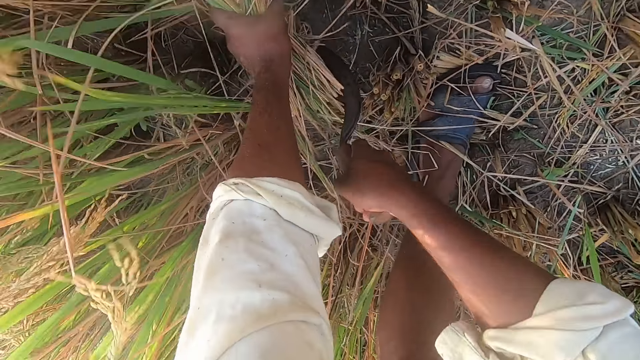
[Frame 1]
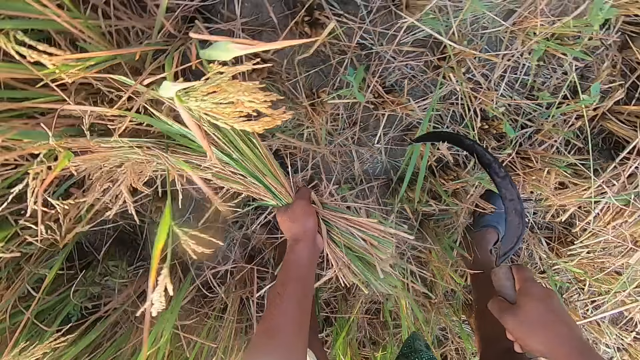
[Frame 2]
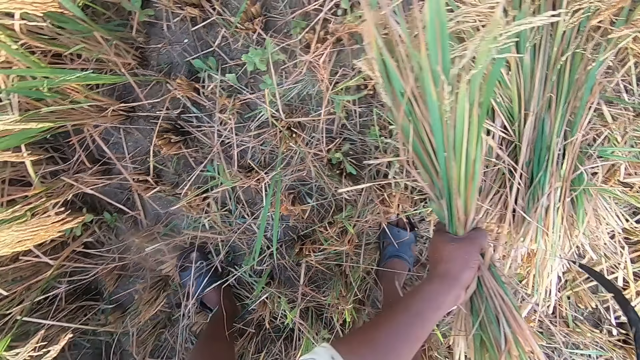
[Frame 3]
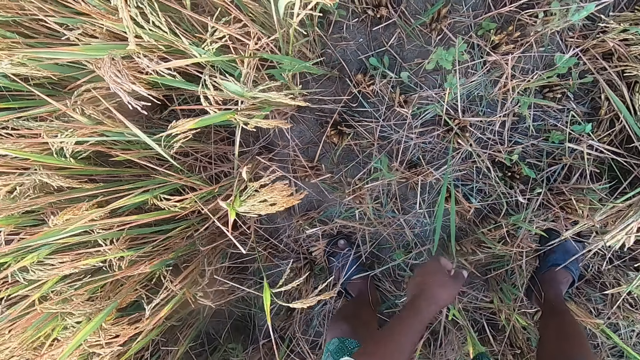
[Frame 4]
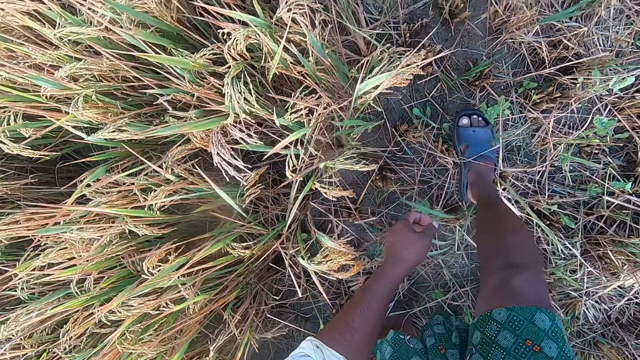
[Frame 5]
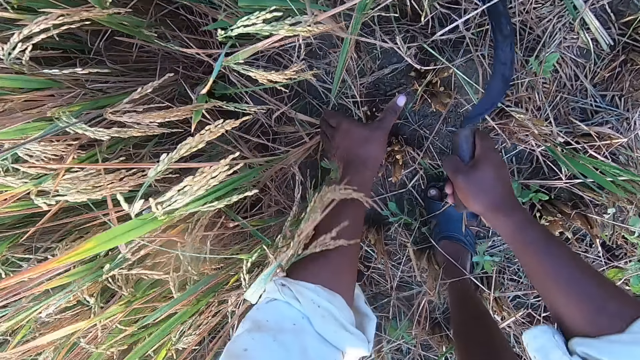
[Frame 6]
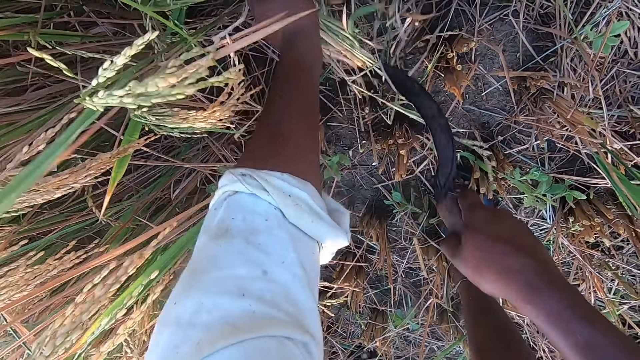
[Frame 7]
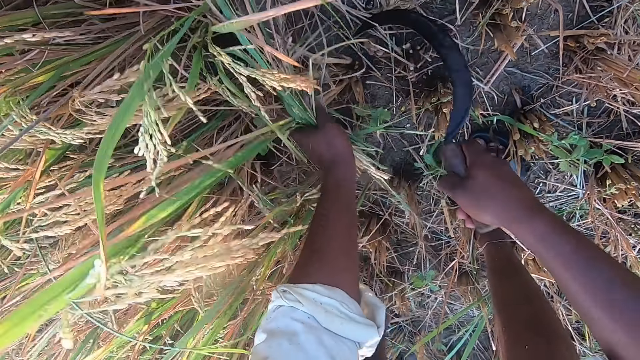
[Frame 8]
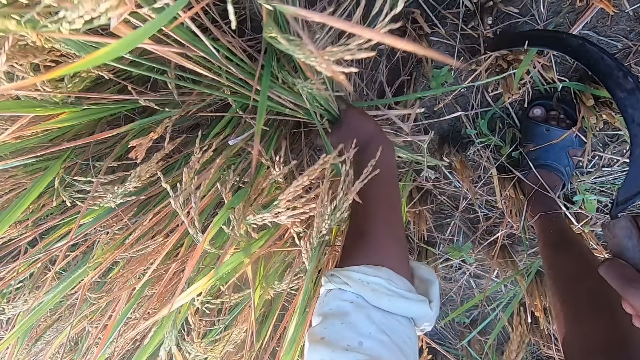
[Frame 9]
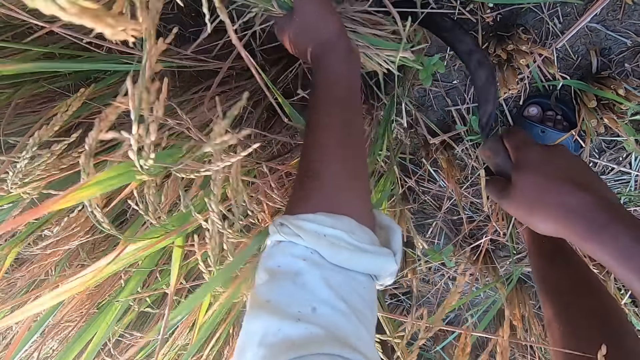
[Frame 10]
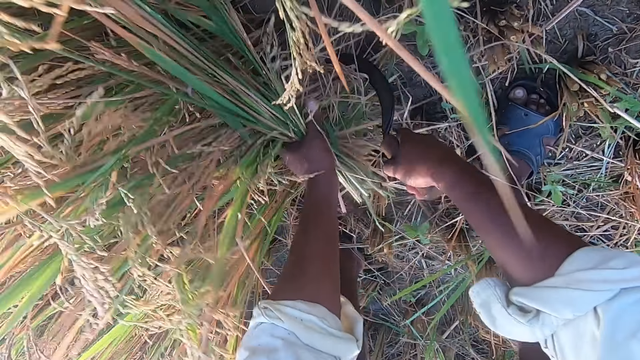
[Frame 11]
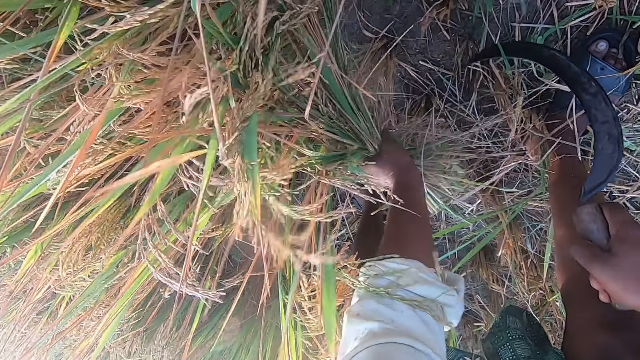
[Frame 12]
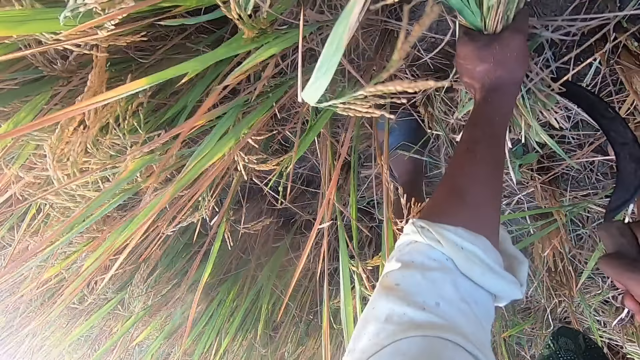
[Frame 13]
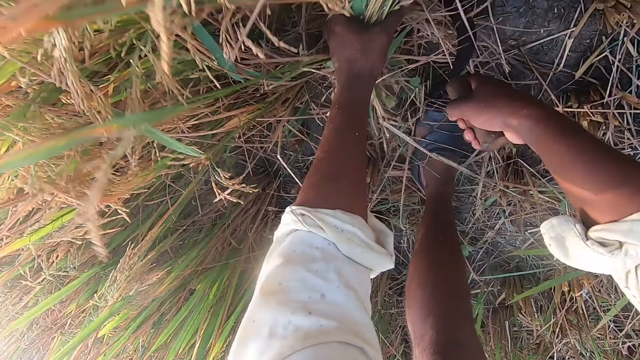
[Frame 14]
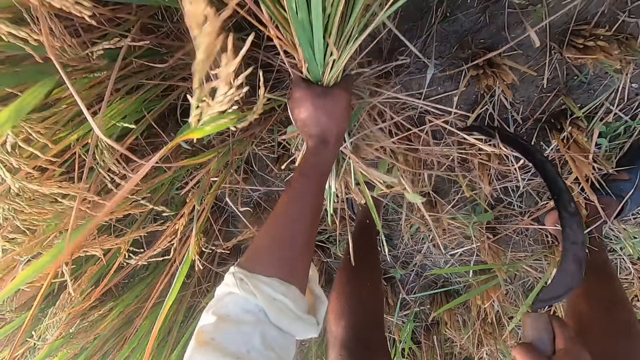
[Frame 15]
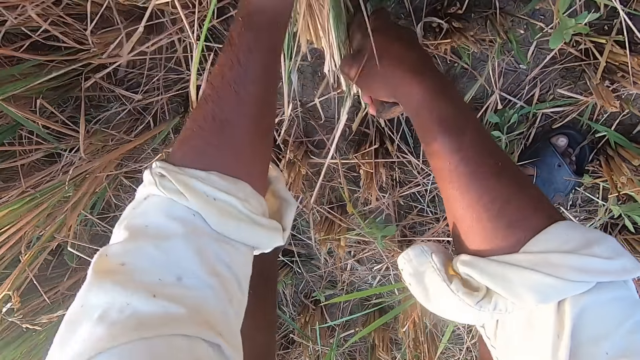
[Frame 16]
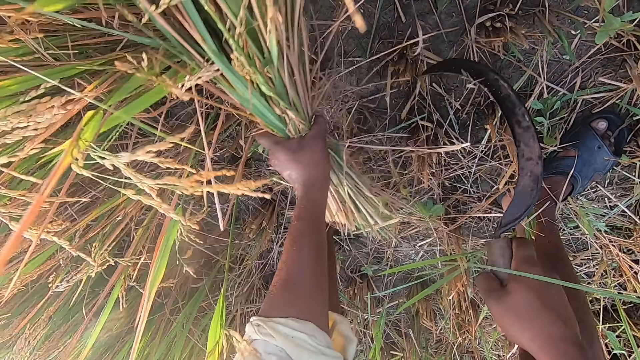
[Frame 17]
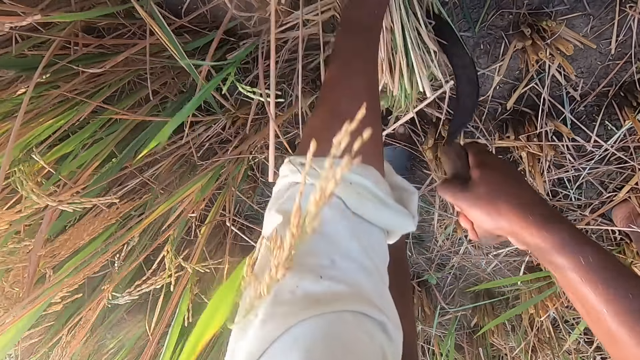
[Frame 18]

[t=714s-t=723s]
The camera wearer drops the wheat plants on the ground. They walk around the farm. They bend towards the wheat plants and cut the wheat plants from the ground using the sickle.

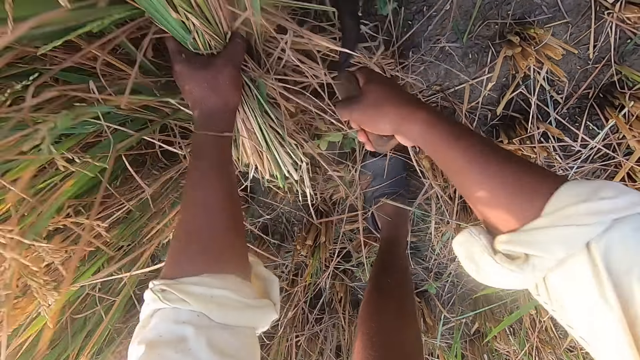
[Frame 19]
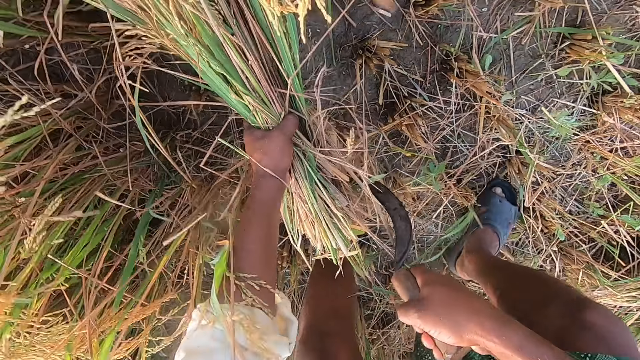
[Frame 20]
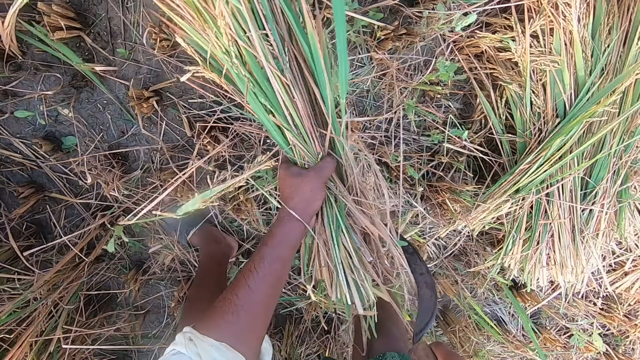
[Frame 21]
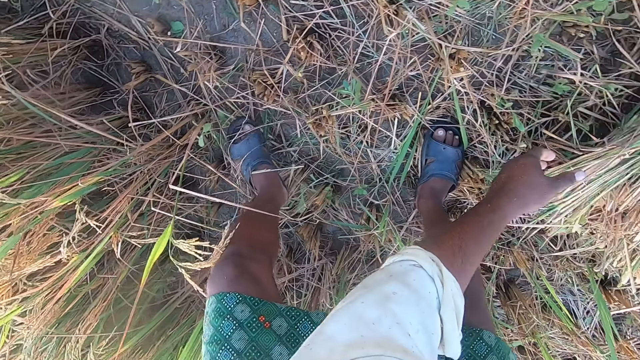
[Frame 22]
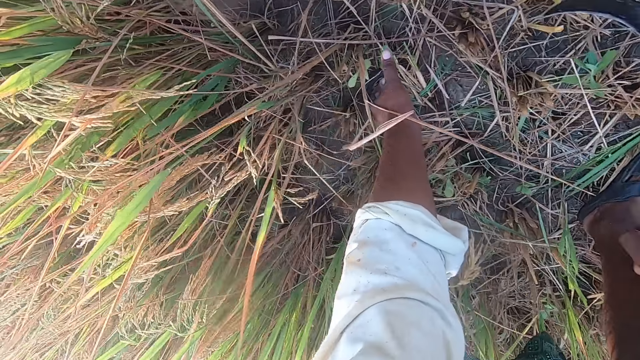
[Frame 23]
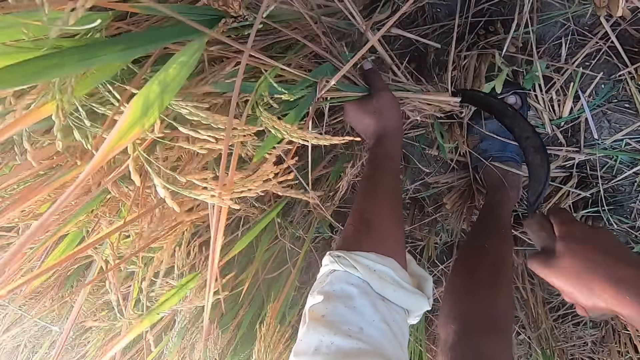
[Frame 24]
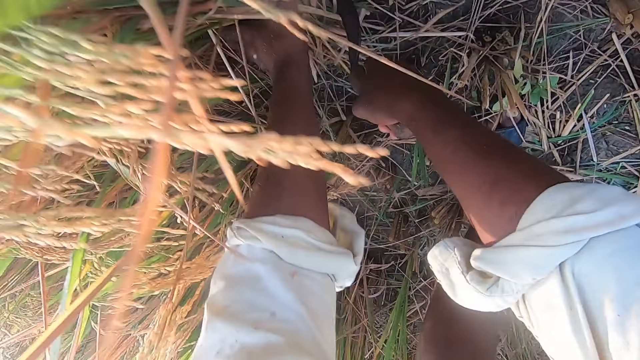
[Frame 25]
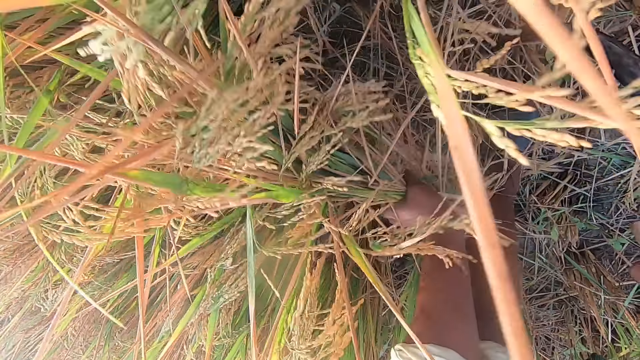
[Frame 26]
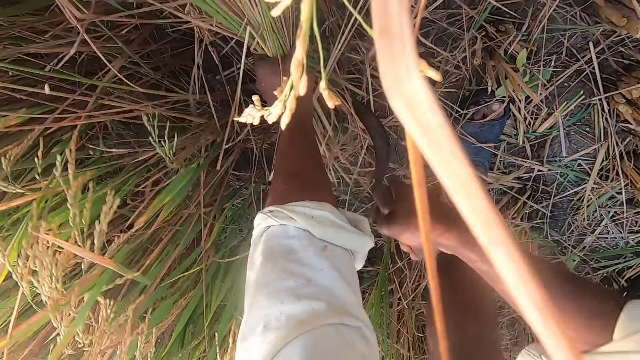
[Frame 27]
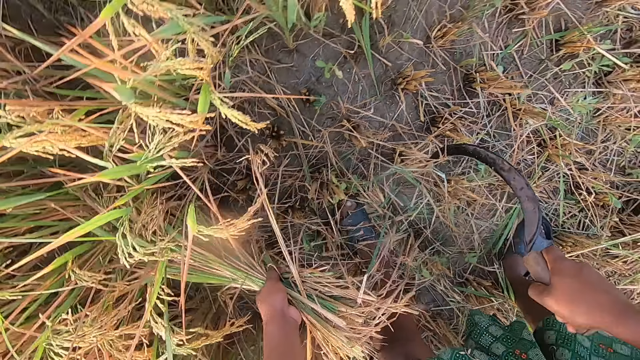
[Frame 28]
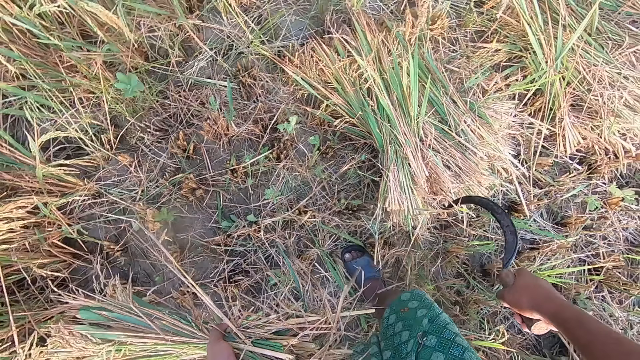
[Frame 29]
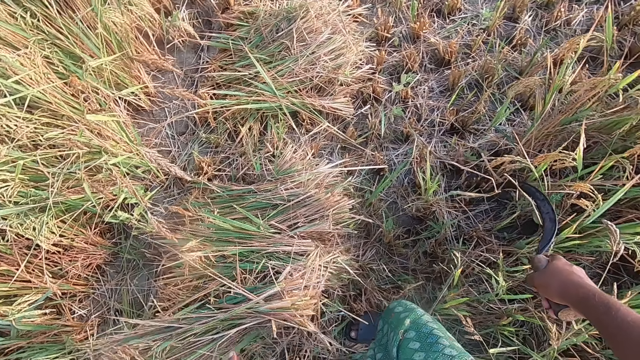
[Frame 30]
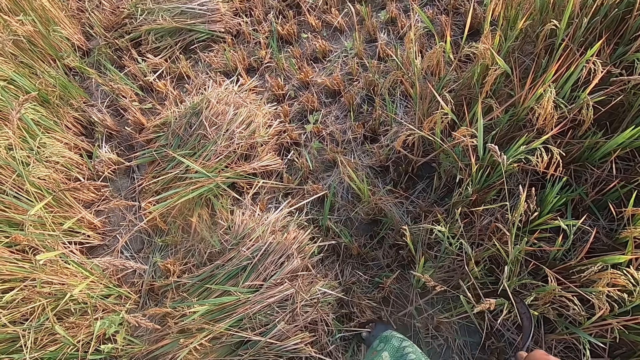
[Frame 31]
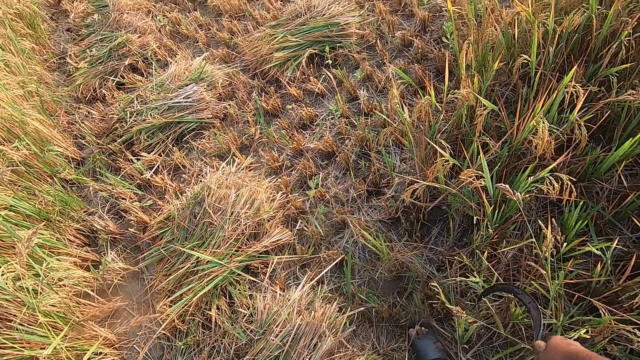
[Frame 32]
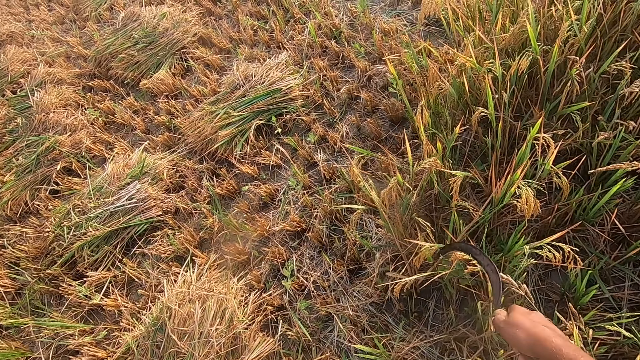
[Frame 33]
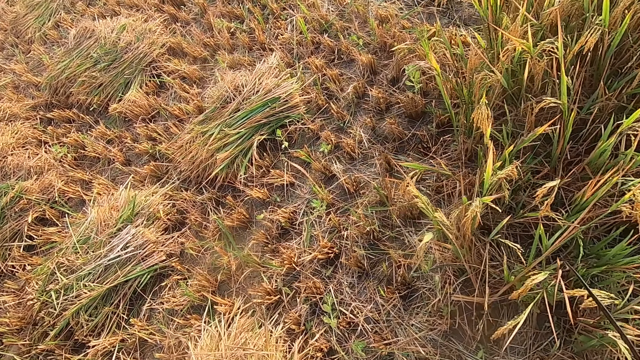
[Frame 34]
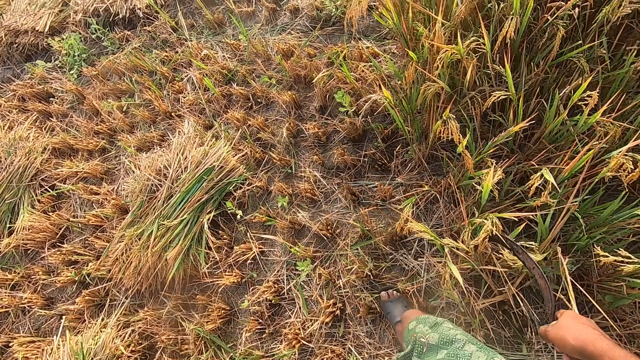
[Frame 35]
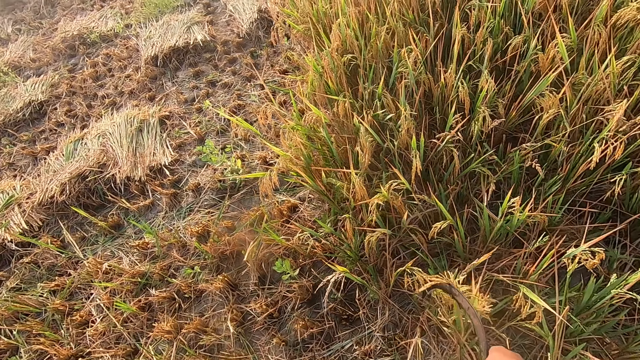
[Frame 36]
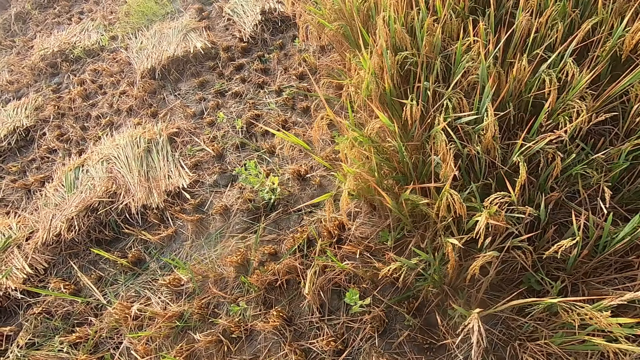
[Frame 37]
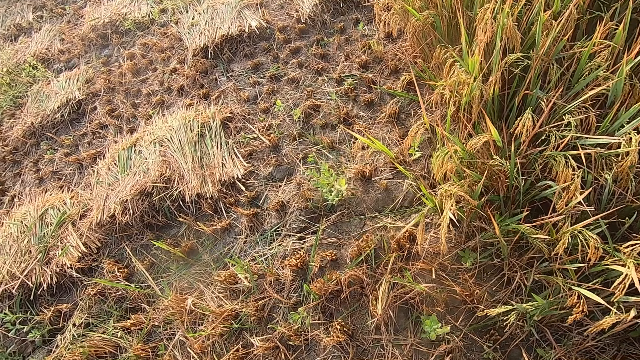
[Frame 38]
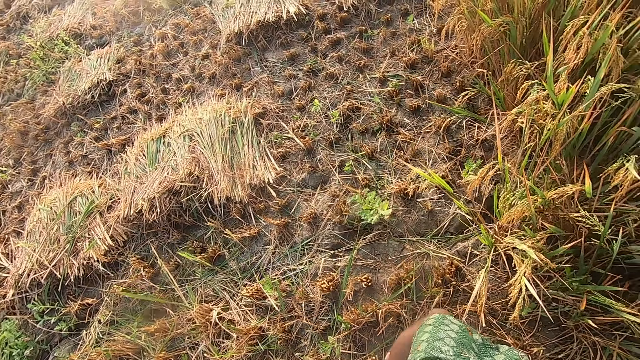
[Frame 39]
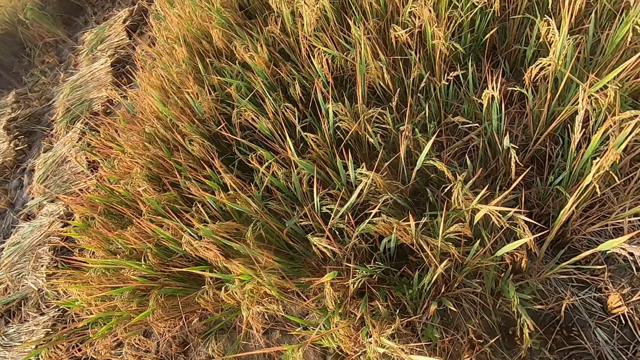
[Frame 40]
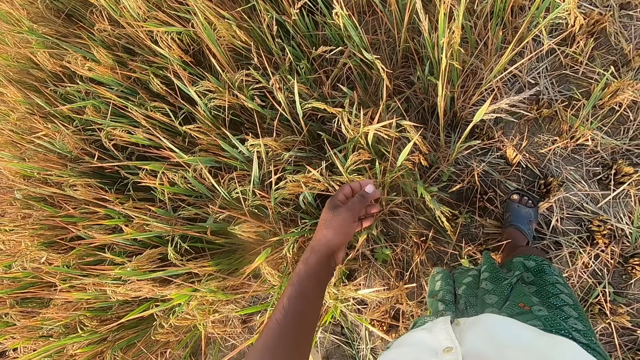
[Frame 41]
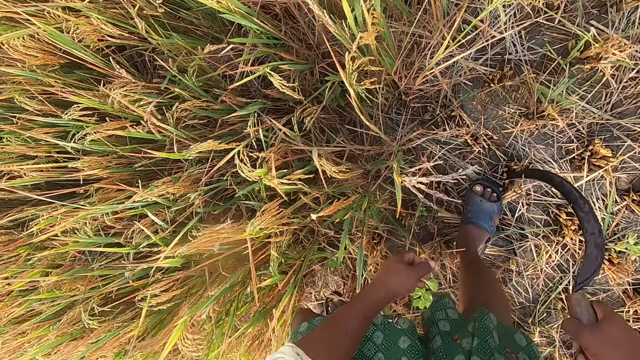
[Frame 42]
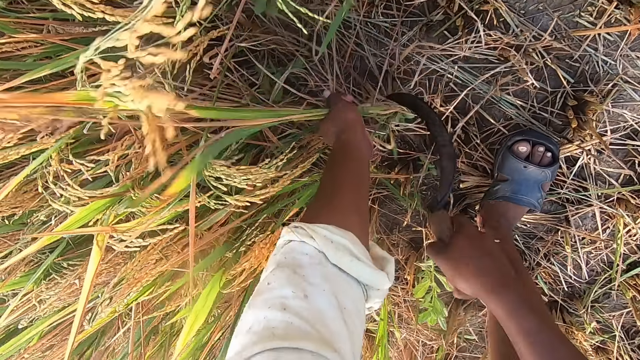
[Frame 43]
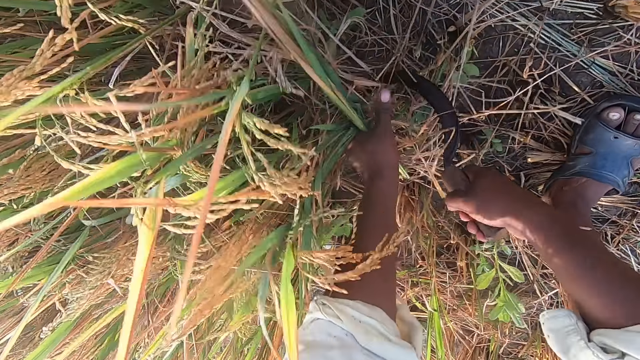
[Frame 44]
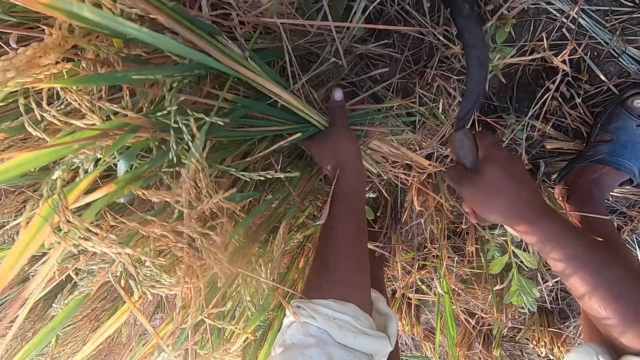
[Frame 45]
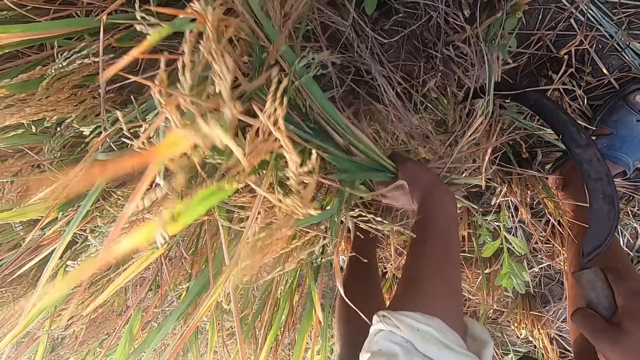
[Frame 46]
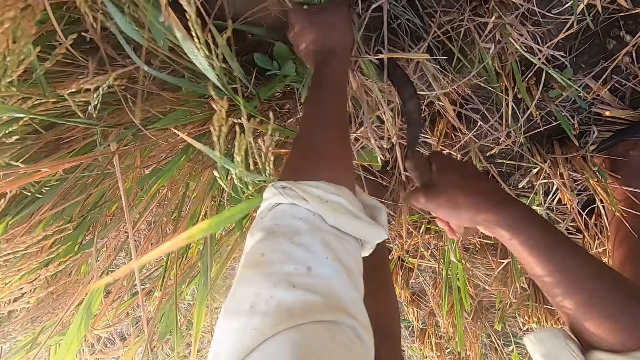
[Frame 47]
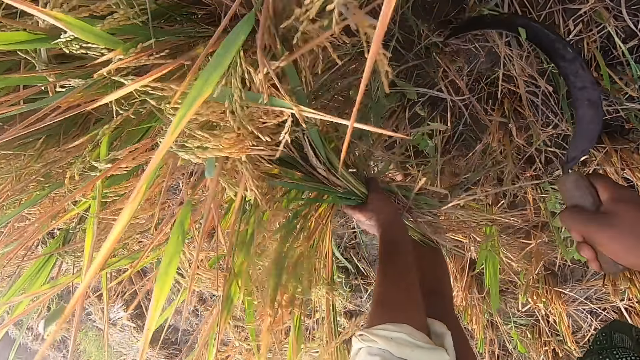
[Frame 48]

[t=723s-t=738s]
The camera wearer drops the wheat plants on the ground. They cut the wheat plants from the ground using the sickle. They look around the farm. They drop the wheat plants on the ground. They walk forward. They walk around the farm. They turn around. They bend towards the wheat plants and cut the wheat plants from the ground using the sickle.
